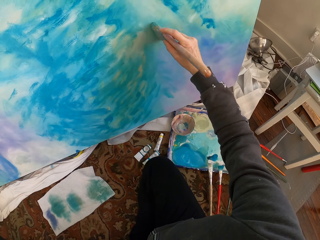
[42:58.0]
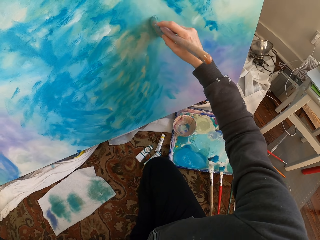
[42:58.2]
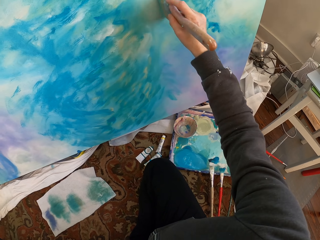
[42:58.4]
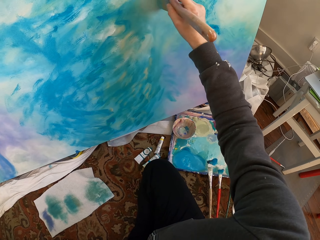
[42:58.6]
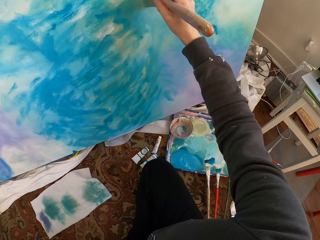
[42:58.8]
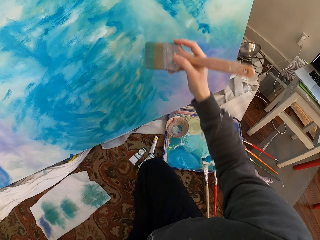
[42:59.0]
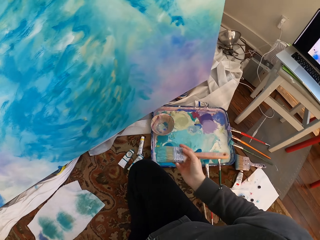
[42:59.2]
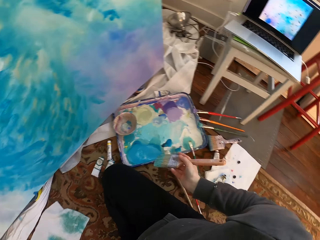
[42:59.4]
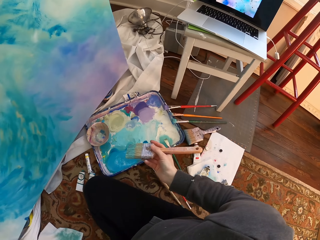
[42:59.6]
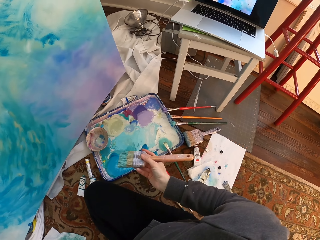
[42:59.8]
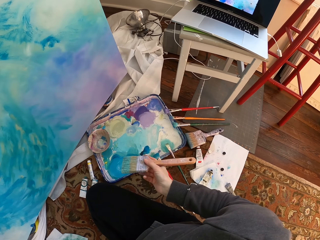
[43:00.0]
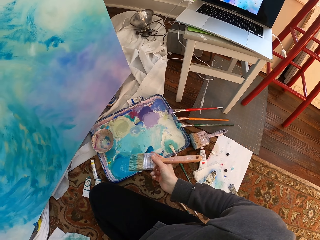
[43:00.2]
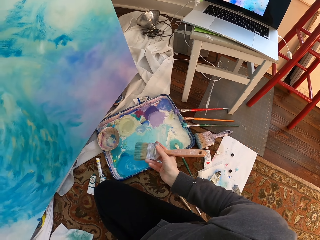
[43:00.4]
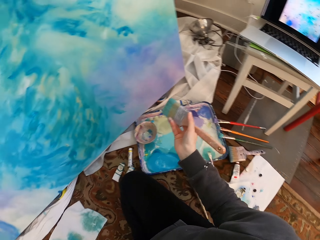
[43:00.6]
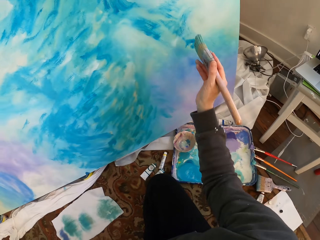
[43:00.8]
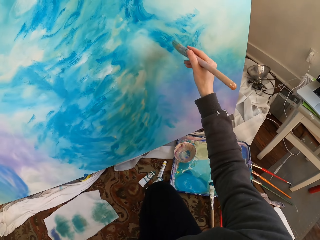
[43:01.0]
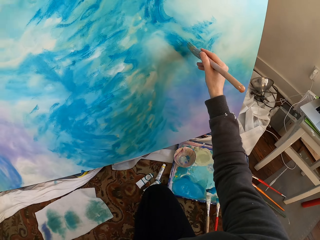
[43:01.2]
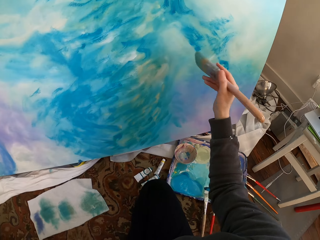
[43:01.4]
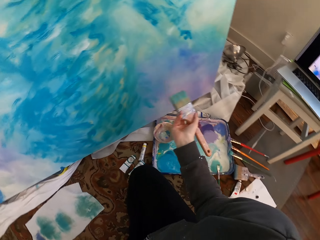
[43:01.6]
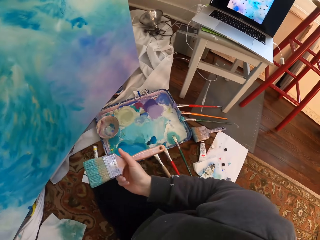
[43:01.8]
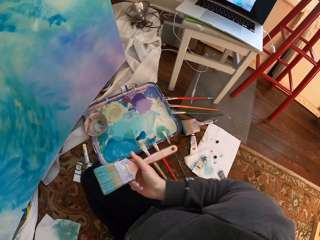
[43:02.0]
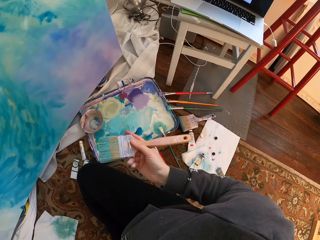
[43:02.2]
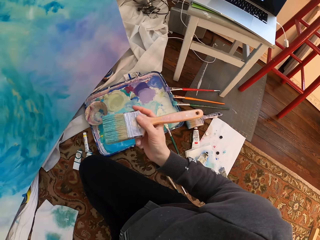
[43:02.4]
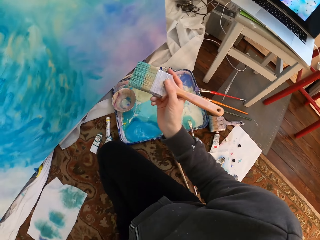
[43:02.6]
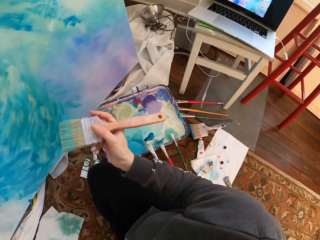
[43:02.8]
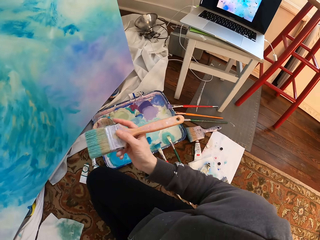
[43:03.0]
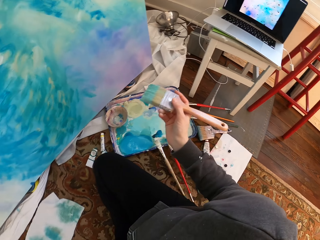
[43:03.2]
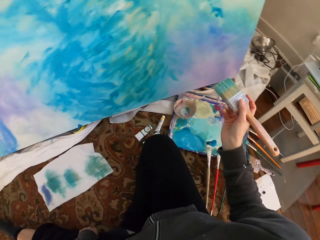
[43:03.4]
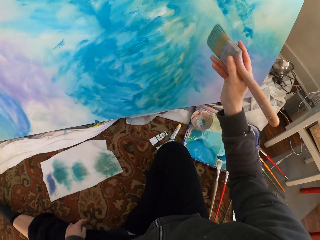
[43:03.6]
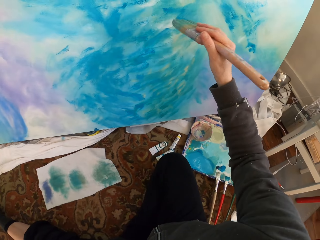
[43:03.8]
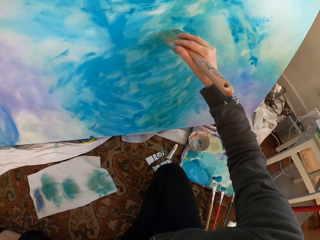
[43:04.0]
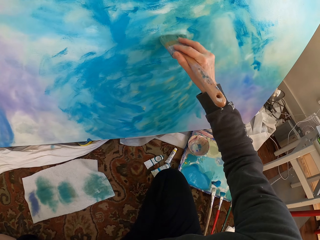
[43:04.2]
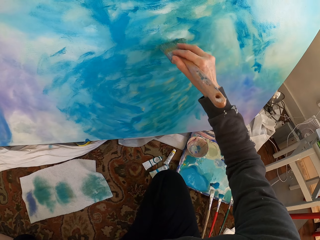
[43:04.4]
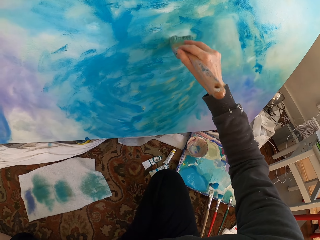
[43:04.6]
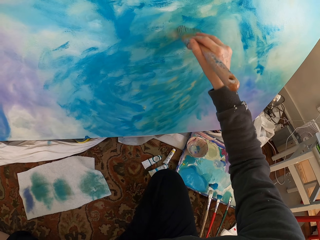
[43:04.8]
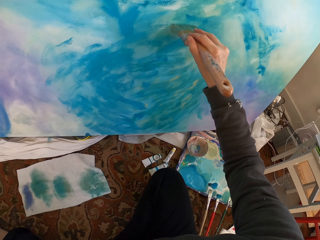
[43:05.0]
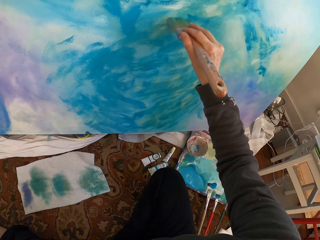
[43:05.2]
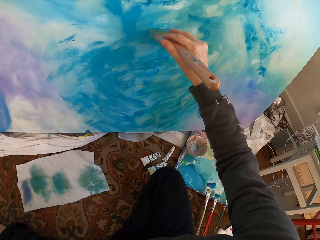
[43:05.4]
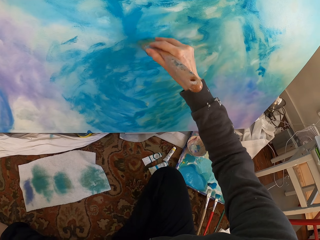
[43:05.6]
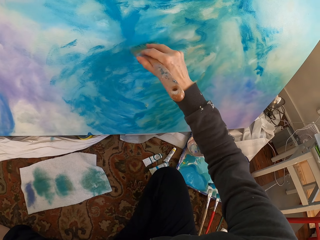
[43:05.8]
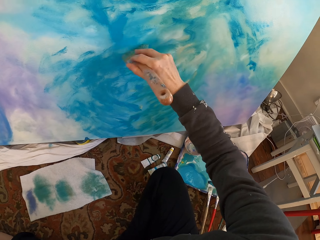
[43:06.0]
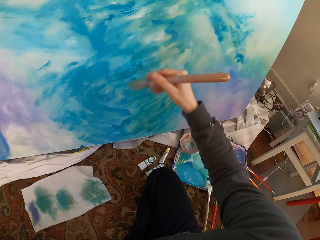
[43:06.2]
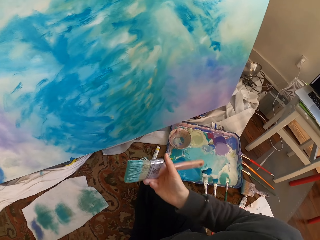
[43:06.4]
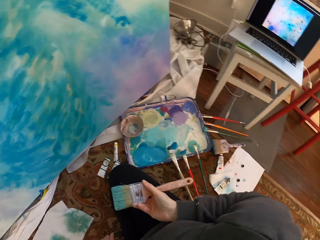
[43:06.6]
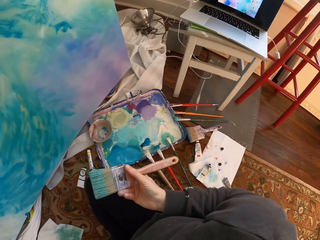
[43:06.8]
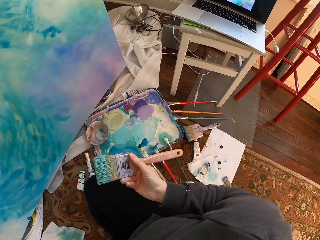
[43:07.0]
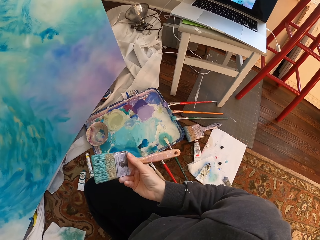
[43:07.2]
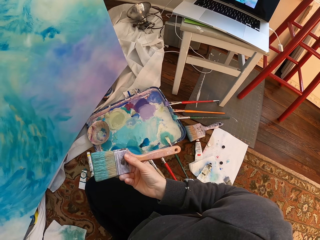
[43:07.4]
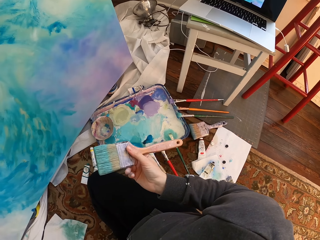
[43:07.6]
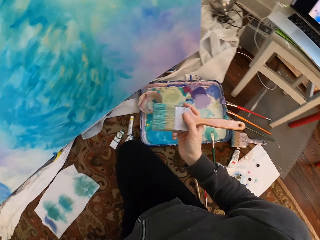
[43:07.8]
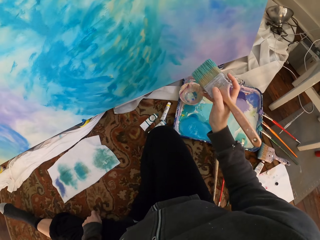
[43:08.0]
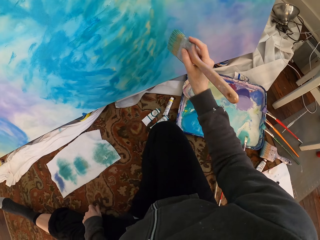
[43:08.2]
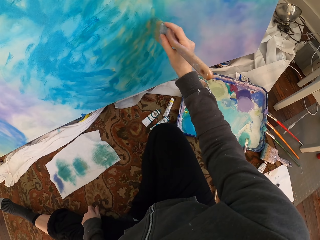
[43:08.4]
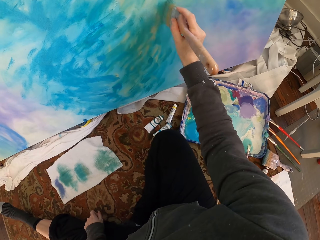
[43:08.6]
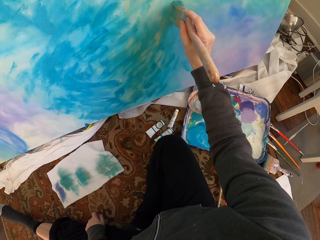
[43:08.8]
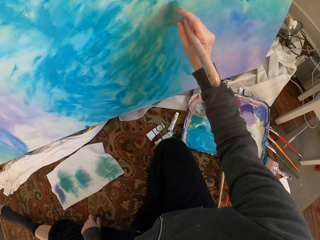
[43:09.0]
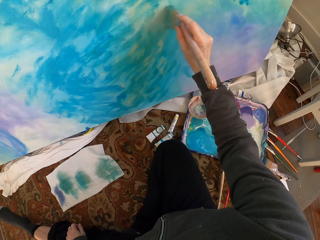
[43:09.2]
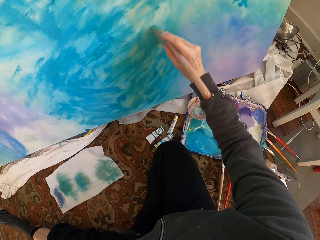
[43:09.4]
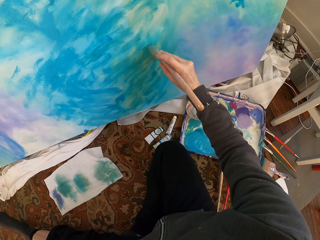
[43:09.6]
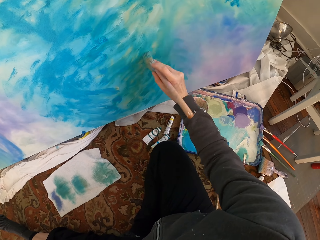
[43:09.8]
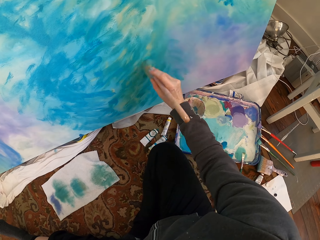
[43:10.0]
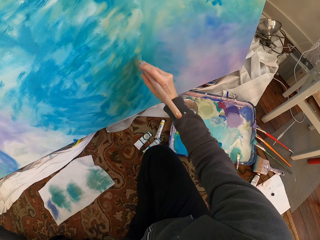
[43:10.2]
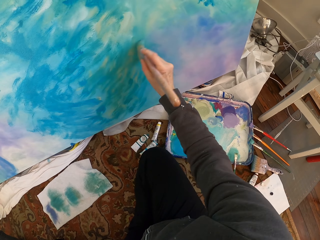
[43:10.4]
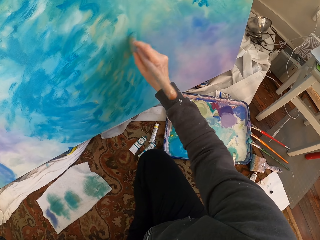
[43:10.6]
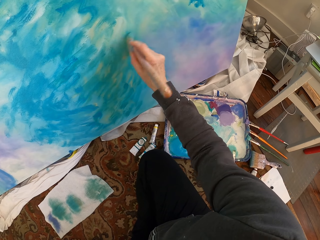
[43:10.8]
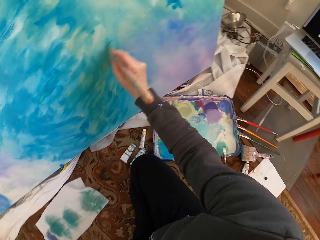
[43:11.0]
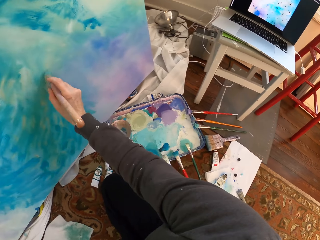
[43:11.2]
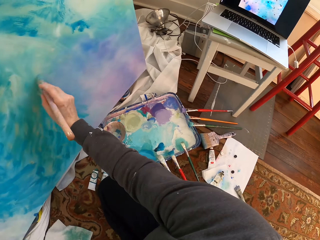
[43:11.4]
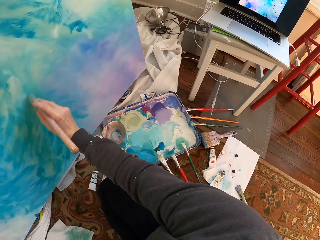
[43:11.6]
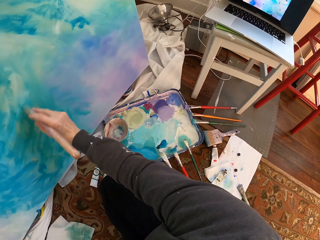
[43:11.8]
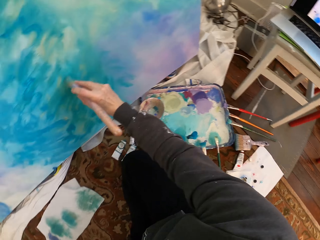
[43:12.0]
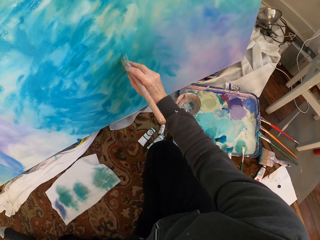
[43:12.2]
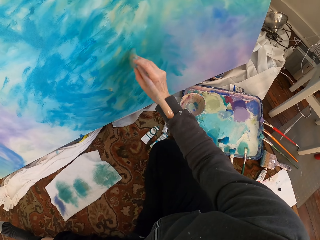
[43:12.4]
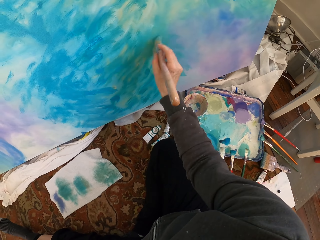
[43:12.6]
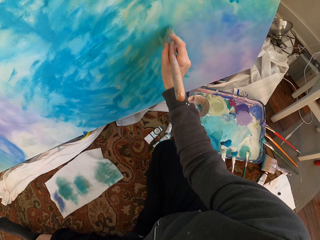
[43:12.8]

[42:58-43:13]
The camera wearer removes the brush from the paint work. They paint. They remove the brush from the paint work. They hold the brush. They paint.

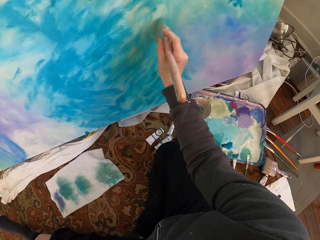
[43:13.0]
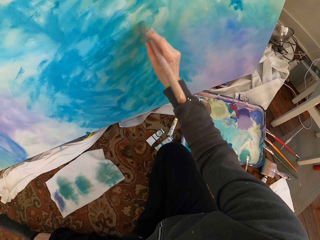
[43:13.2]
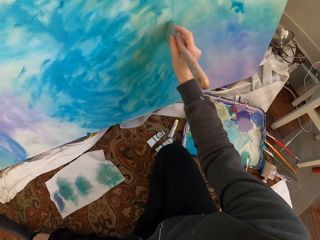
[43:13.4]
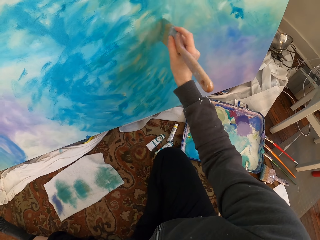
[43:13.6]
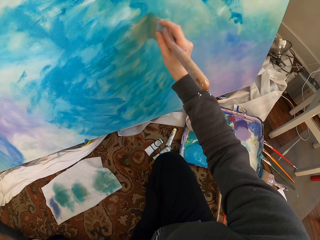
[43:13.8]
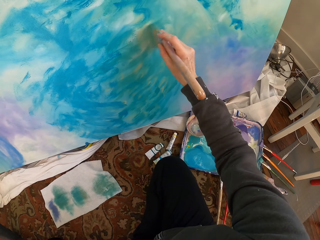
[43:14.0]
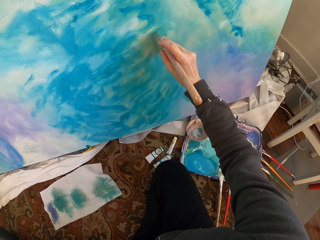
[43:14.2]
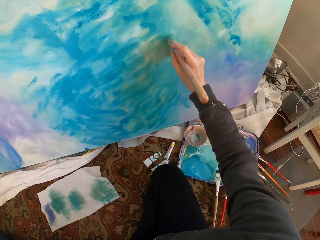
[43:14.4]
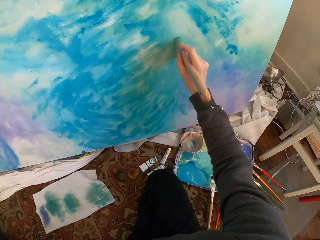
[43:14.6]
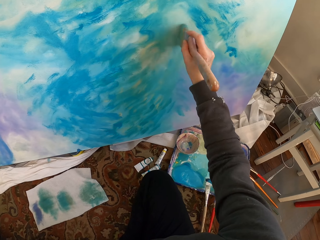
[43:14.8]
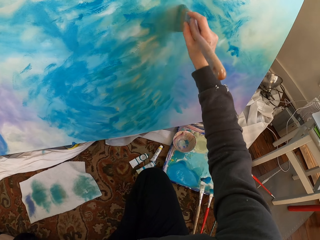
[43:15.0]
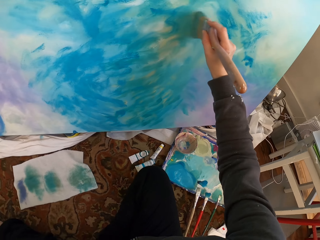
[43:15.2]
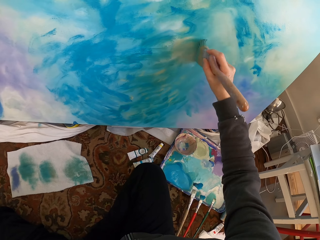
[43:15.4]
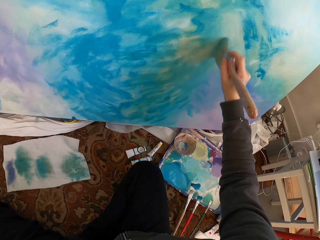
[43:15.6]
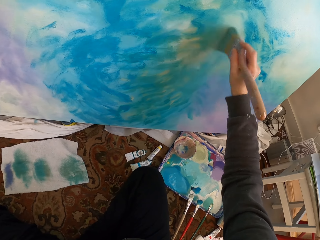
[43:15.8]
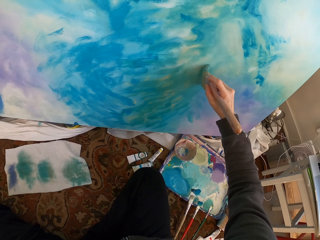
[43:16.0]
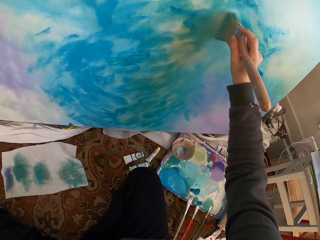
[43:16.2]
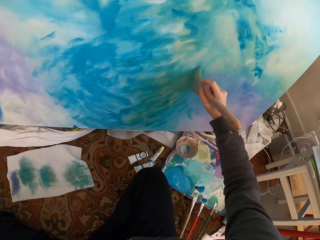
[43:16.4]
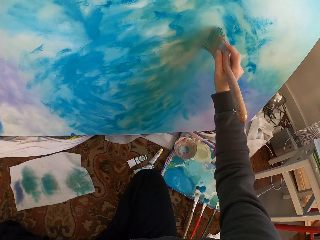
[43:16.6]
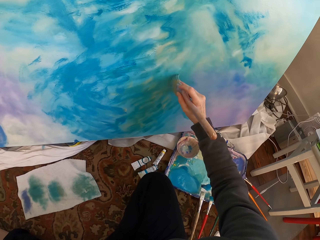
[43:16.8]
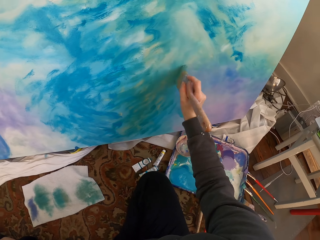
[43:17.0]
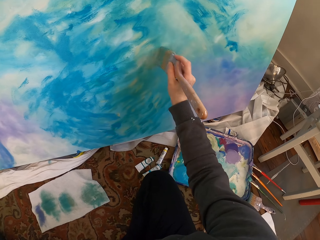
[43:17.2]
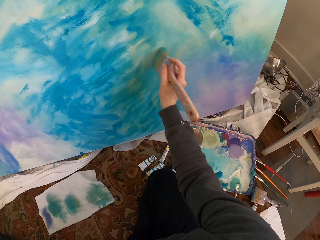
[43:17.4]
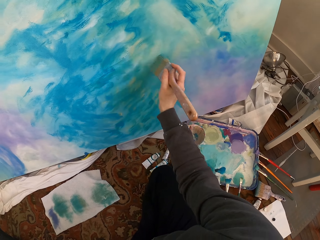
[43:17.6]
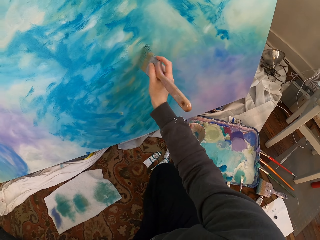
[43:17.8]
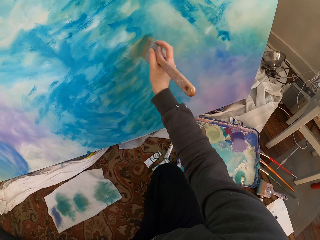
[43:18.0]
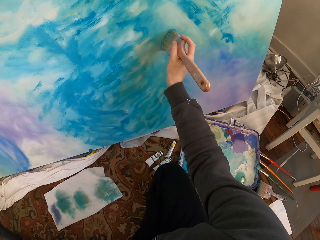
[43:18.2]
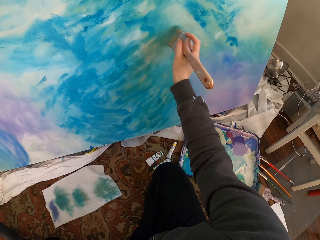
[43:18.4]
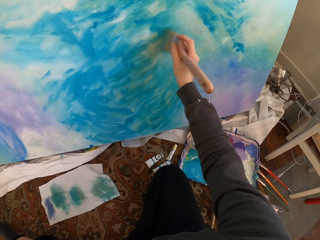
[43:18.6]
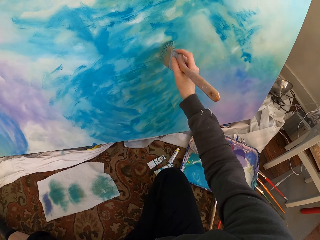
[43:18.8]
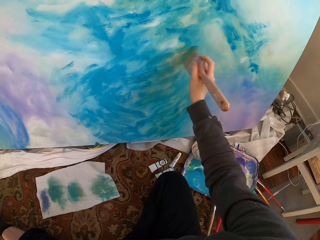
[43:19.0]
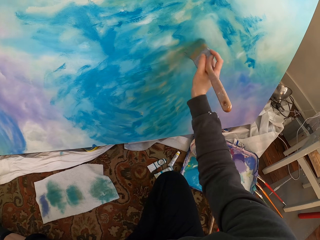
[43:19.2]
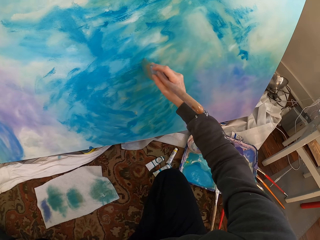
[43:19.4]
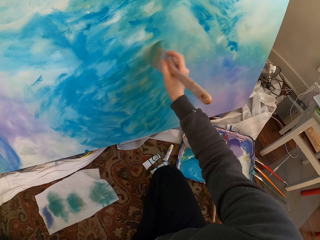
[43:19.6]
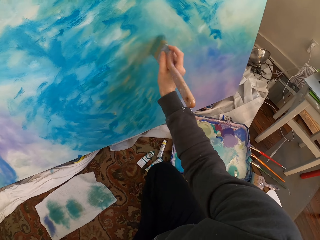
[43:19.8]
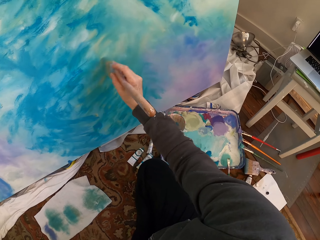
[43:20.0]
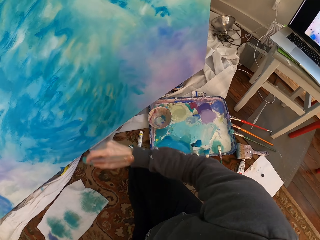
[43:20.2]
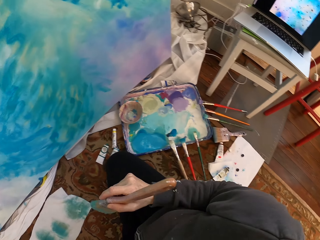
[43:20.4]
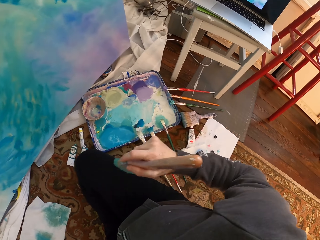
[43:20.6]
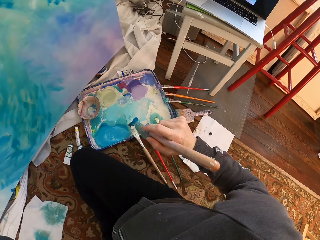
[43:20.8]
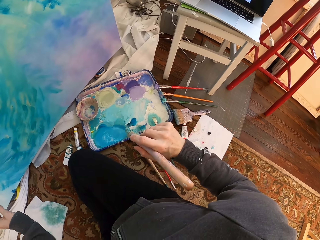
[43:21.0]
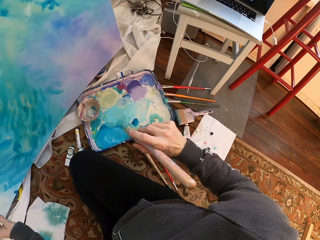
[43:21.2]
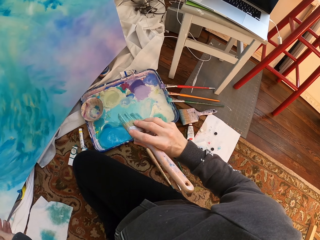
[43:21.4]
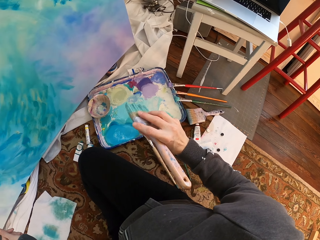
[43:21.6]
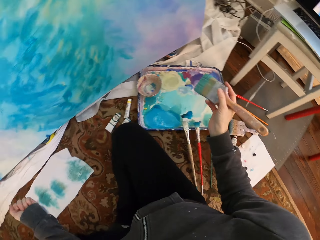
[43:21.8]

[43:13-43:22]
The camera wearer removes the brush from the paint work.
